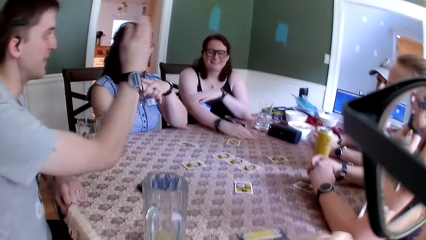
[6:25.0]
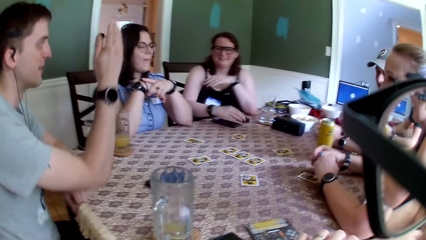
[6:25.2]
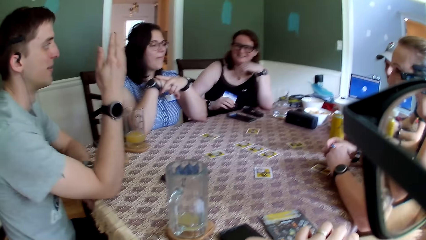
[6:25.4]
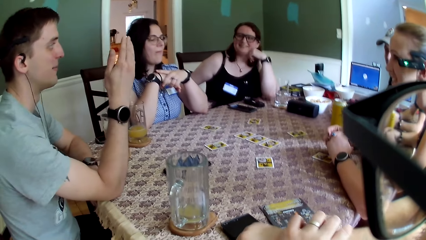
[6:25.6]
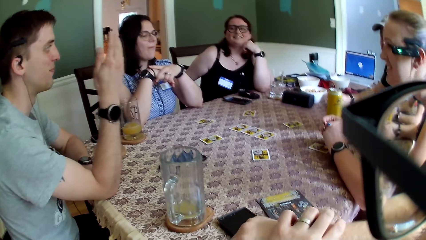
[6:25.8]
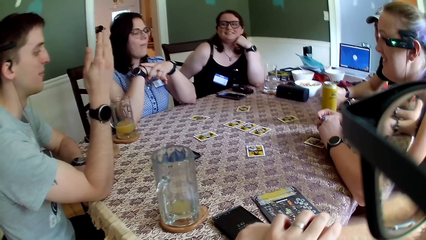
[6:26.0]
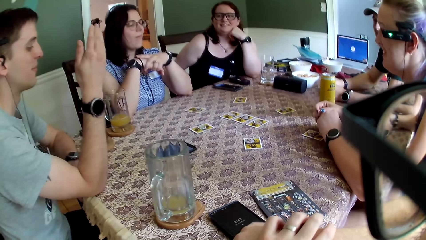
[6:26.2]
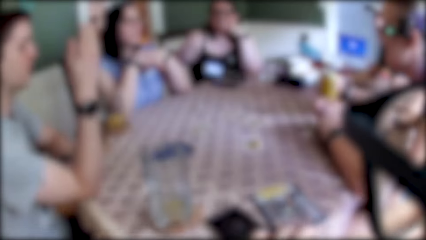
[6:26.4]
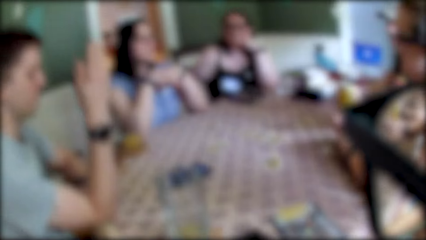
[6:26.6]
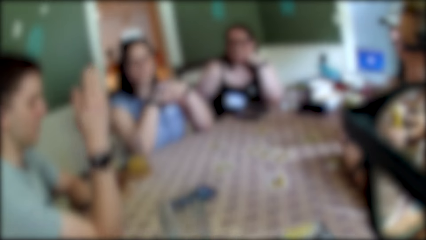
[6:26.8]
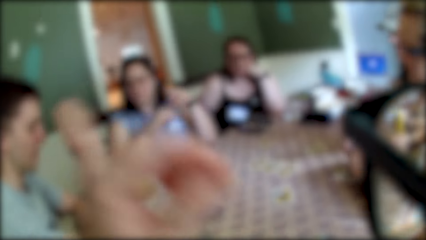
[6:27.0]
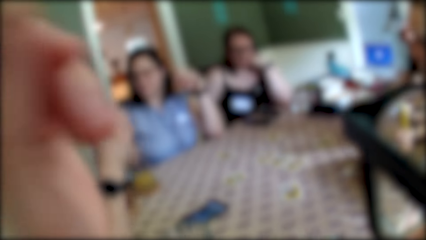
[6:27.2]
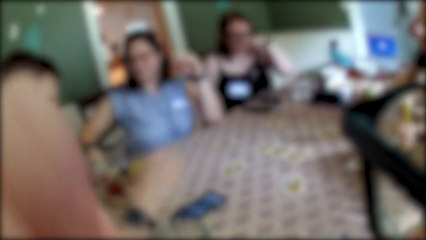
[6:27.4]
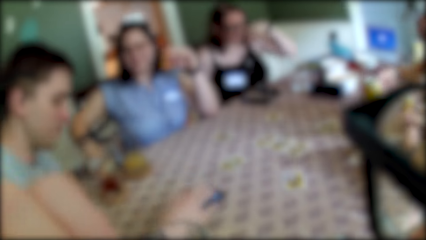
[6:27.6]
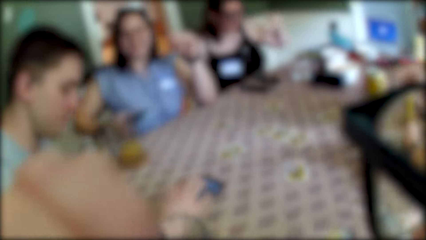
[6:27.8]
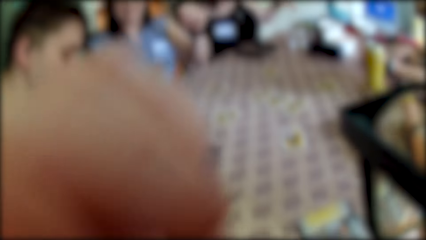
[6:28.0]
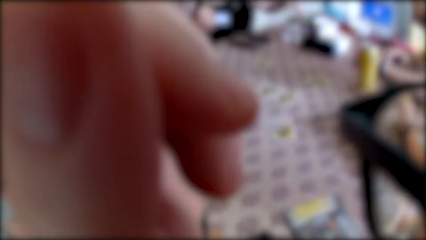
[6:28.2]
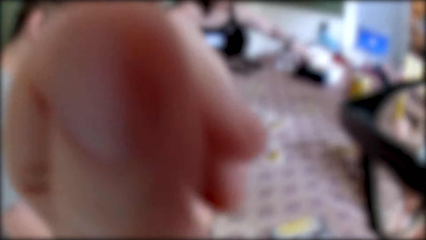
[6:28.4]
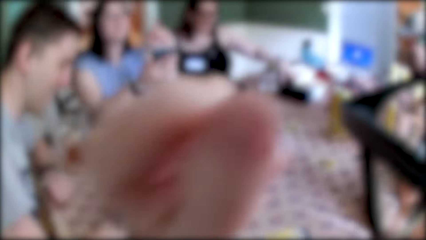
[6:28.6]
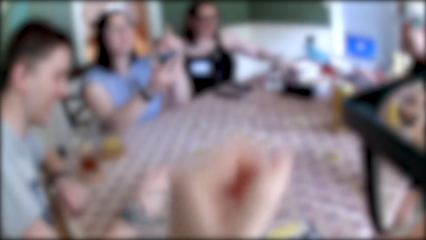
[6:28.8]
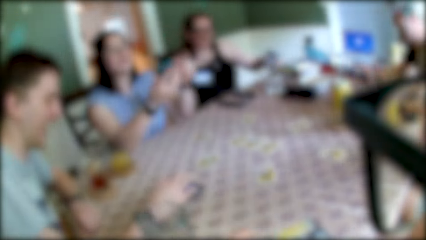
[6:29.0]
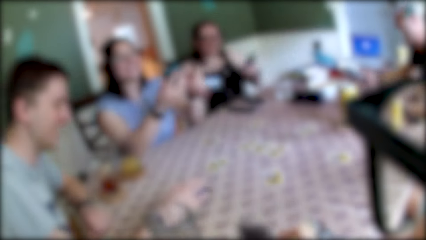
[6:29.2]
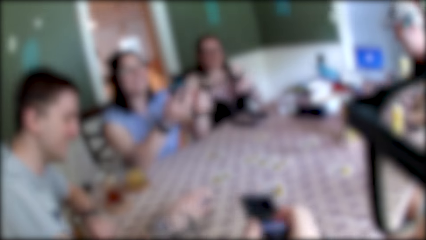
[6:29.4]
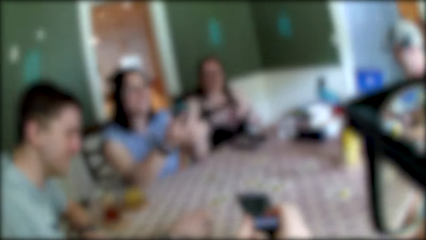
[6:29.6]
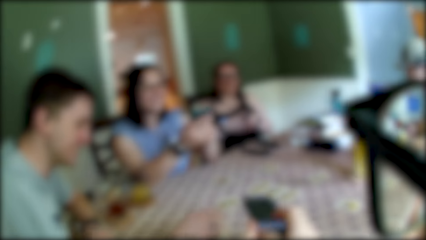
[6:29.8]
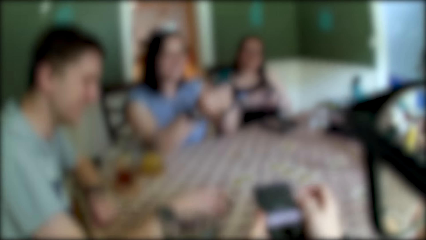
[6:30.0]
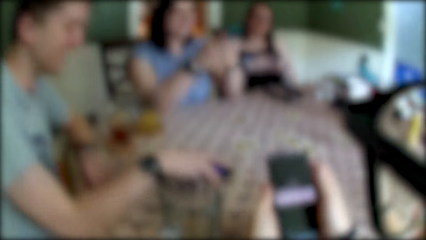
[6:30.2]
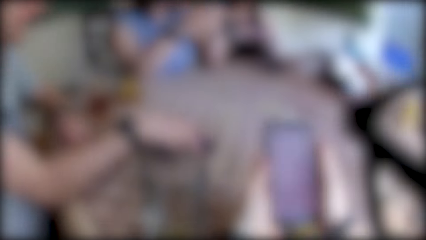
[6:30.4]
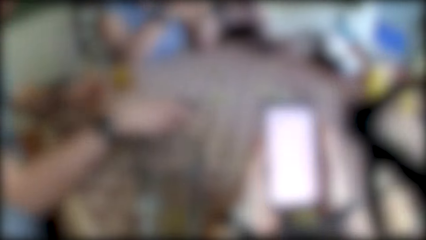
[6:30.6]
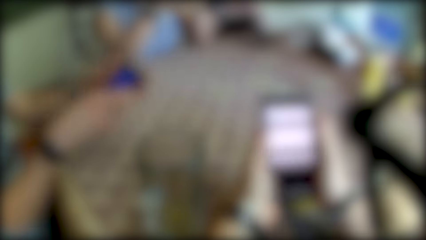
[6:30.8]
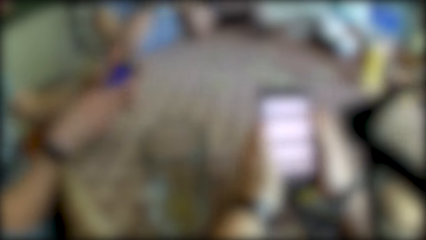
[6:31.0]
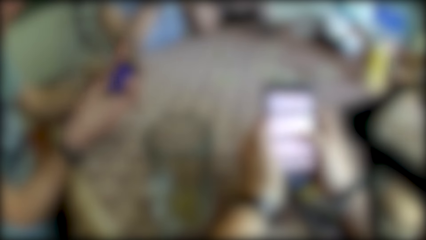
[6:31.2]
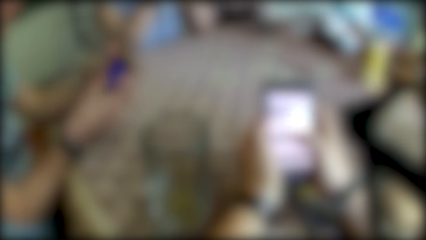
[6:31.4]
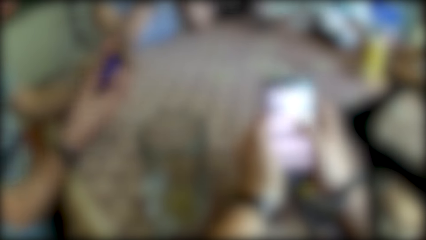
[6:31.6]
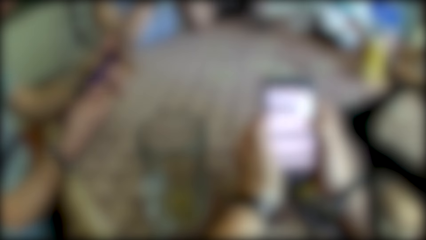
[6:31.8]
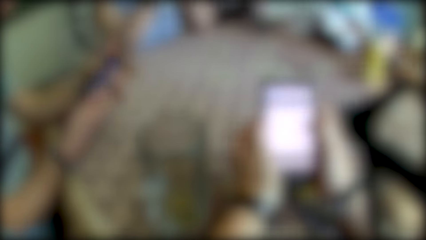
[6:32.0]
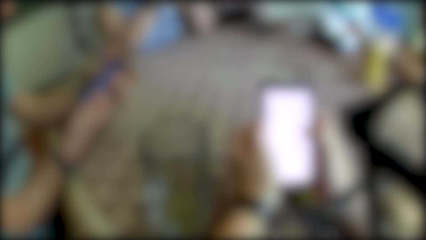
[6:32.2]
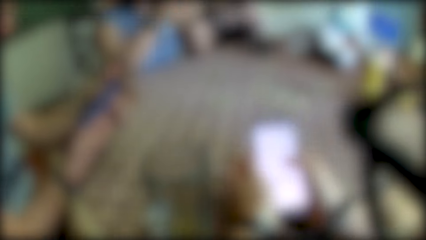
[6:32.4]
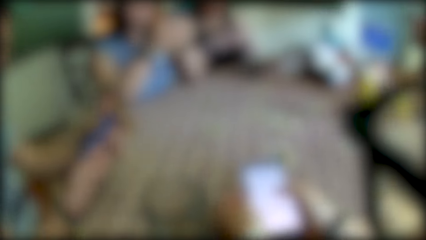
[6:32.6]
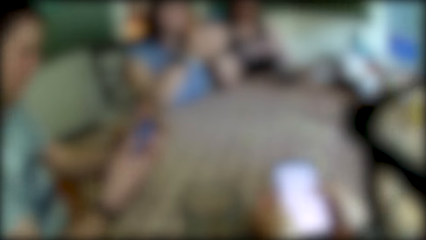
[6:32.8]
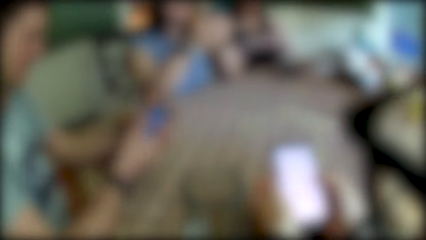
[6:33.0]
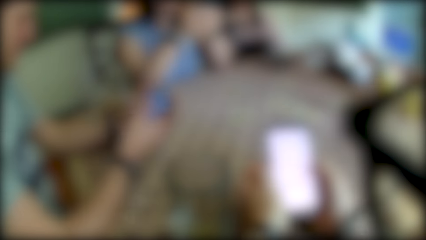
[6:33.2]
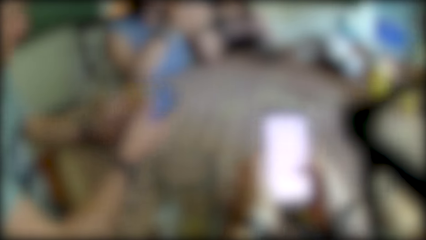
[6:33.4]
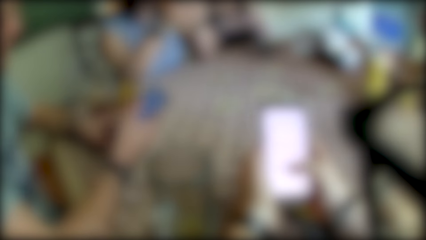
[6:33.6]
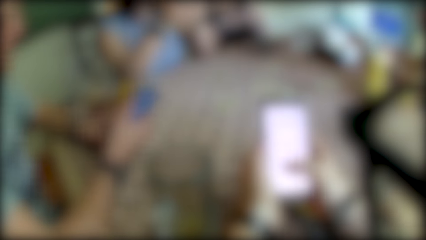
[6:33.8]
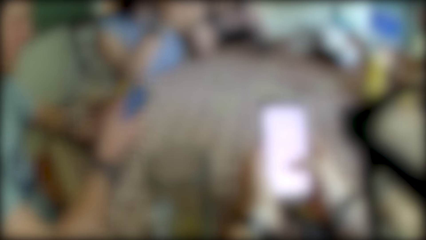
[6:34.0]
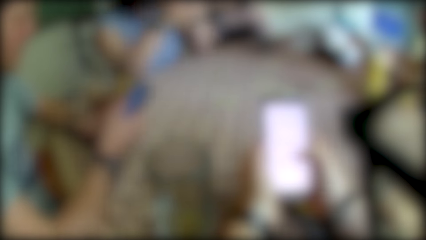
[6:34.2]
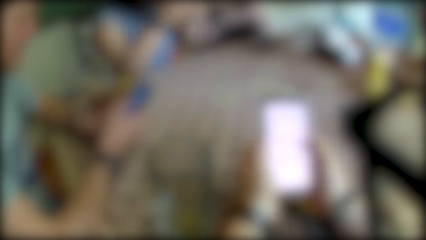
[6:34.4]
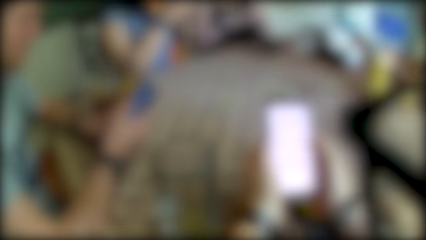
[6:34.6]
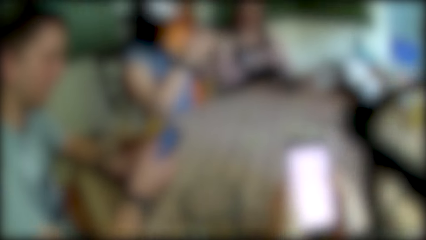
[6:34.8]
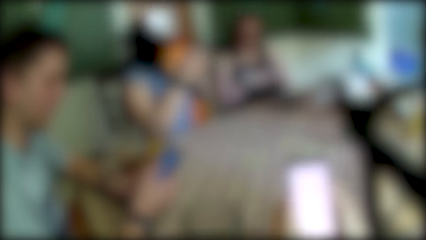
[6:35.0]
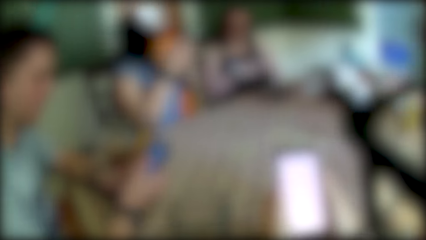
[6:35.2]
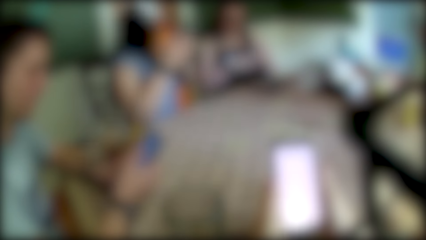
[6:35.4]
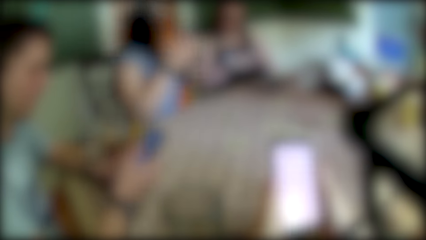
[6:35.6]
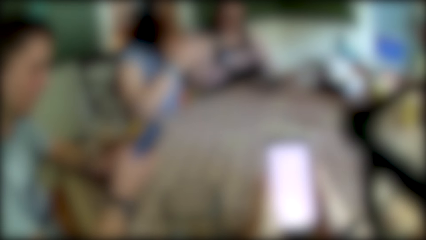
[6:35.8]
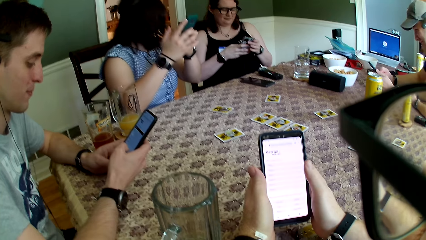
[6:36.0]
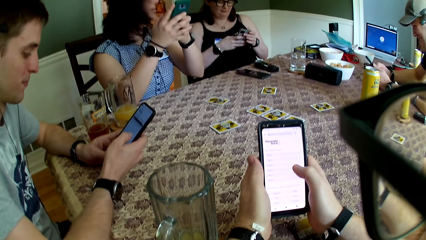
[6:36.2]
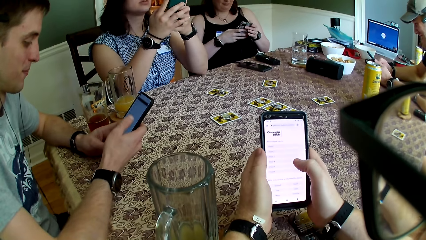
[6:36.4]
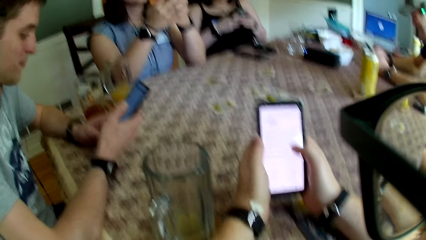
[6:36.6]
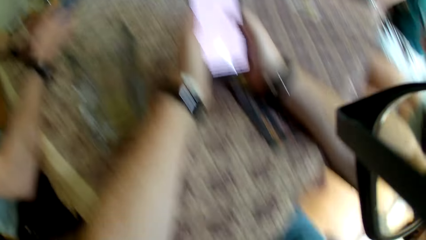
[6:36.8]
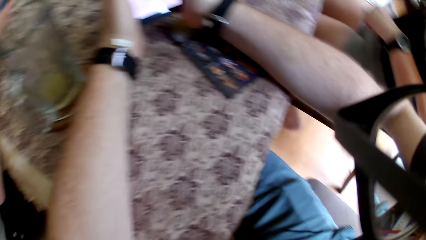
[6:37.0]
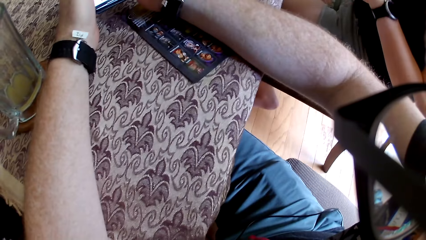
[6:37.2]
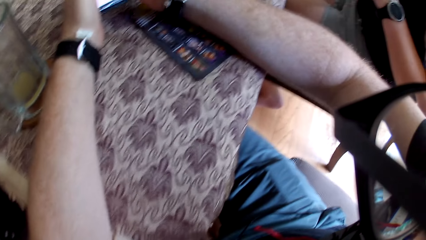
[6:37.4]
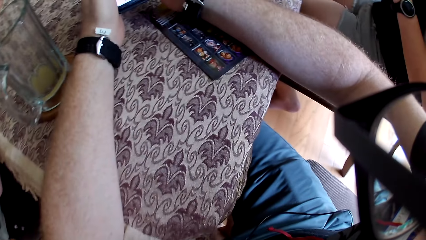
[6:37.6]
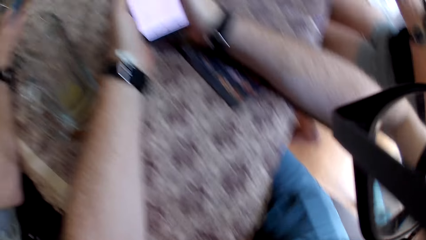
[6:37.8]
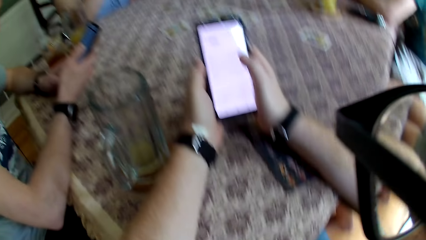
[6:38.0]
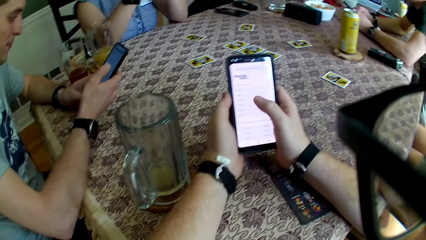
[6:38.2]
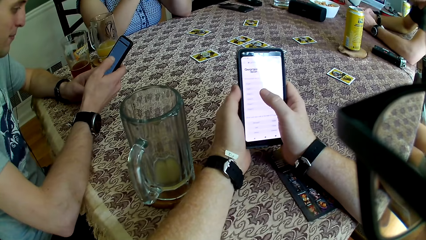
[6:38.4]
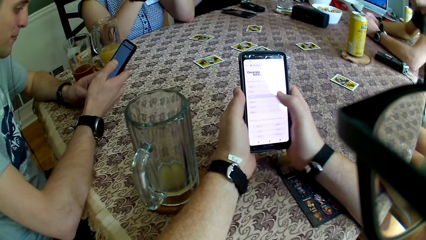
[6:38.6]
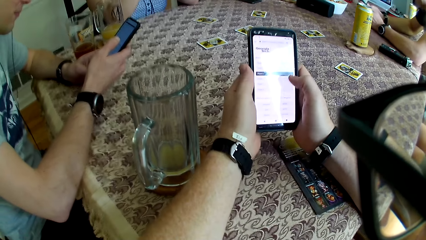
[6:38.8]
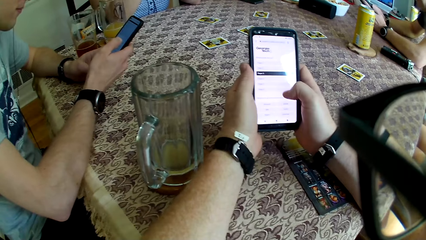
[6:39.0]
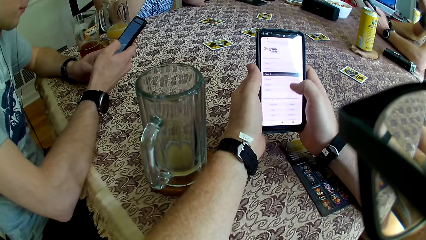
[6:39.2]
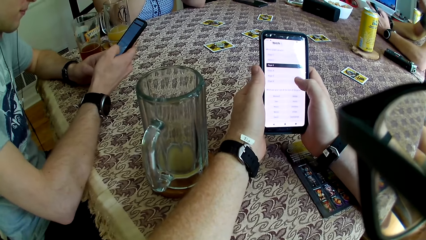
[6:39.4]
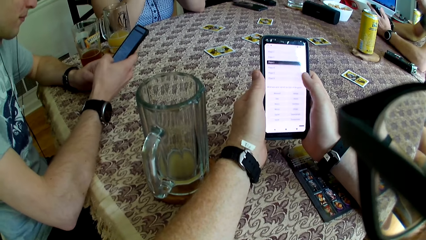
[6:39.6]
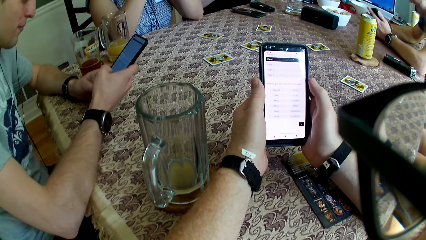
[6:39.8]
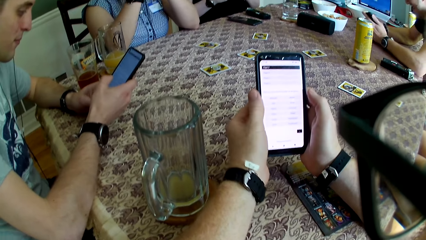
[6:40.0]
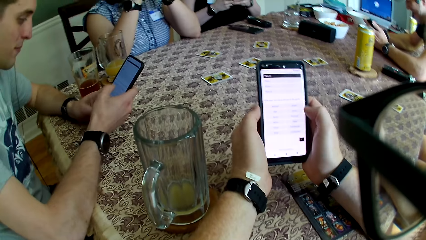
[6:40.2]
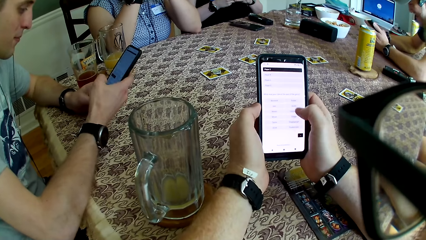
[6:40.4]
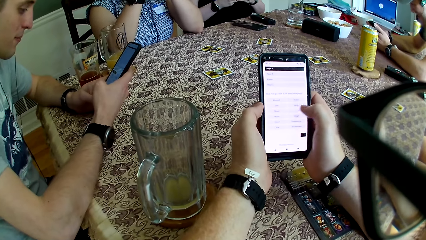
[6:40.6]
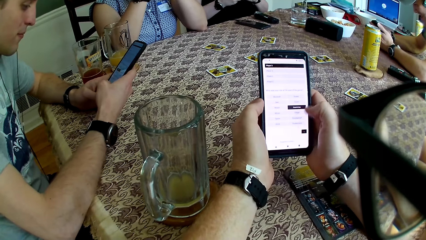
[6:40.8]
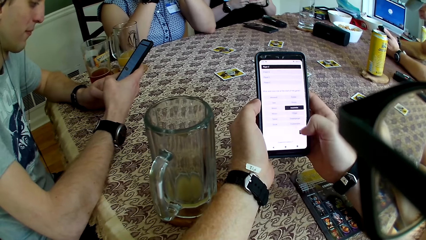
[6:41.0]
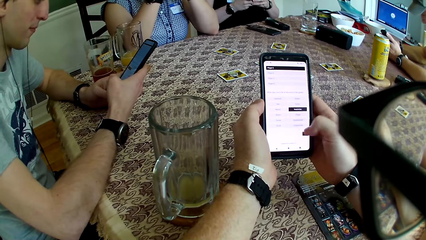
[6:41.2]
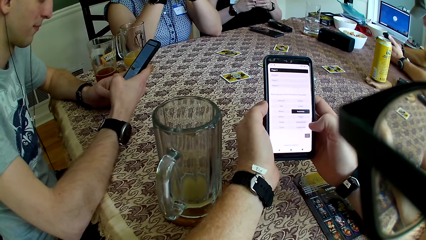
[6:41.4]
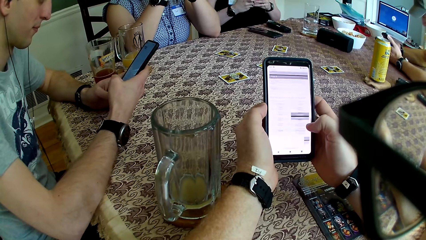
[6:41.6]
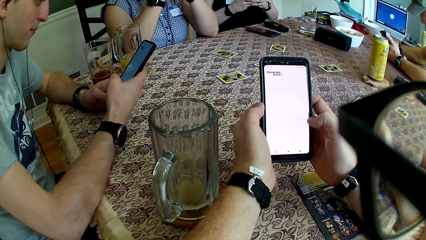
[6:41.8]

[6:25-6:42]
The woman removes her right hand from the table. The camera wearer raises her left hand. She drops her left hand. A man operates the phone. The camera wearer operates the phone. Another man holds a phone with both hands. The camera wearer holds the phone with both hands. Another man operates the phone. The camera wearer operates the phone.
